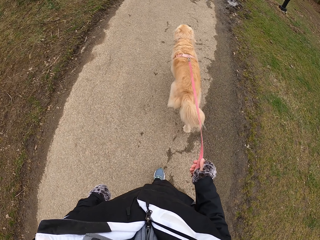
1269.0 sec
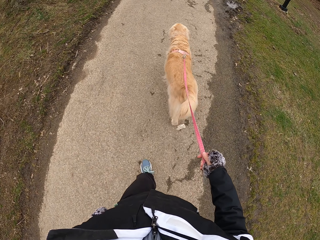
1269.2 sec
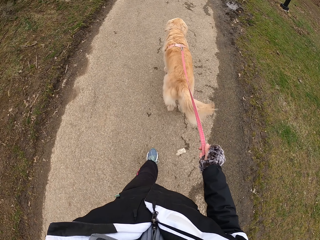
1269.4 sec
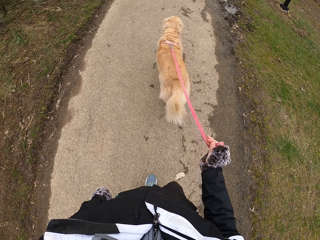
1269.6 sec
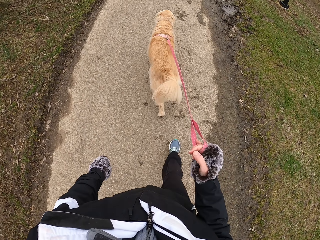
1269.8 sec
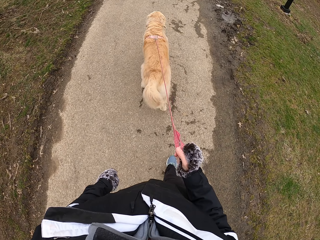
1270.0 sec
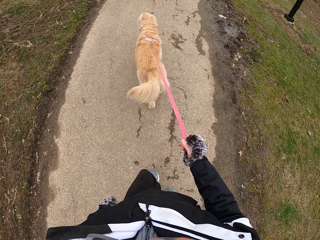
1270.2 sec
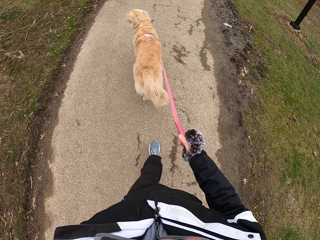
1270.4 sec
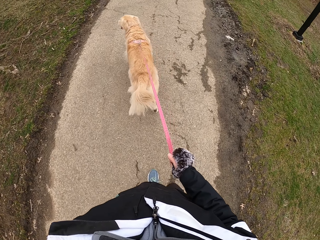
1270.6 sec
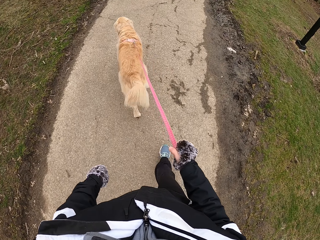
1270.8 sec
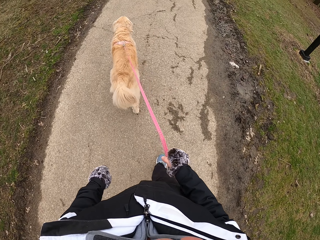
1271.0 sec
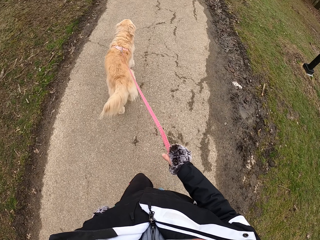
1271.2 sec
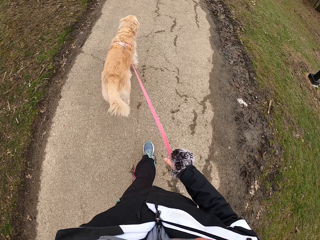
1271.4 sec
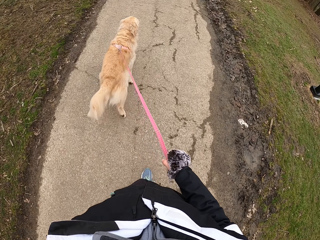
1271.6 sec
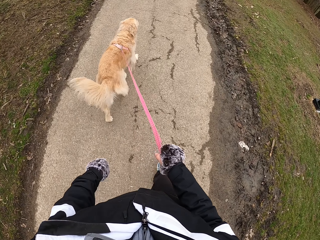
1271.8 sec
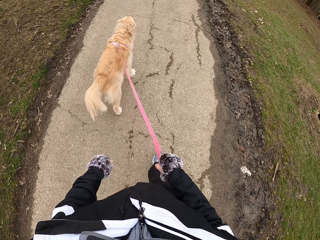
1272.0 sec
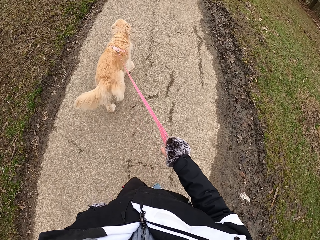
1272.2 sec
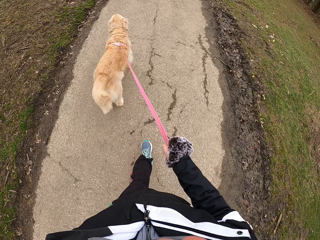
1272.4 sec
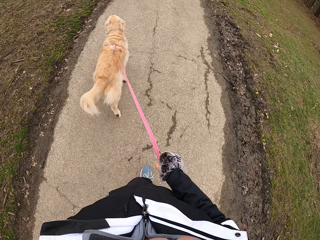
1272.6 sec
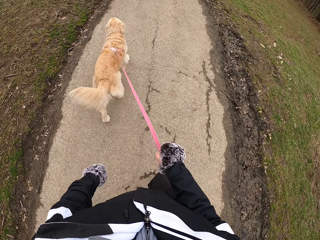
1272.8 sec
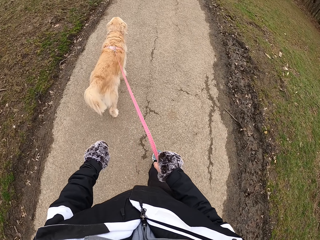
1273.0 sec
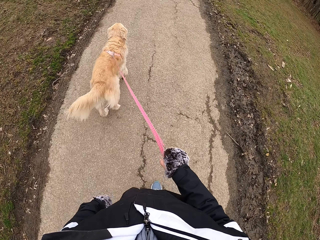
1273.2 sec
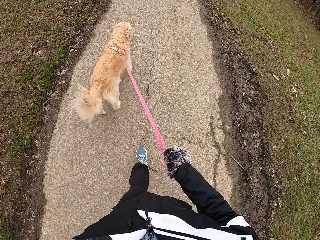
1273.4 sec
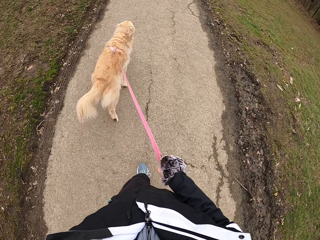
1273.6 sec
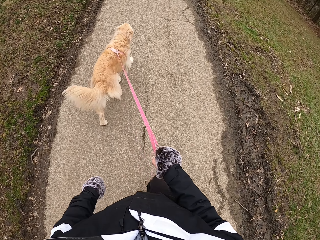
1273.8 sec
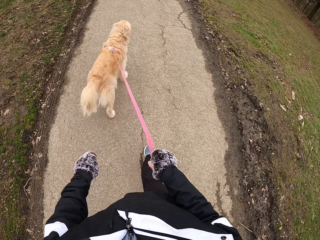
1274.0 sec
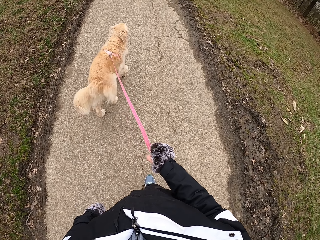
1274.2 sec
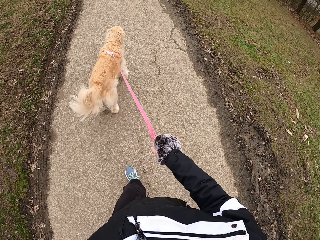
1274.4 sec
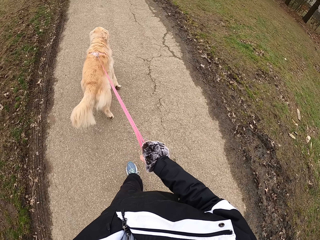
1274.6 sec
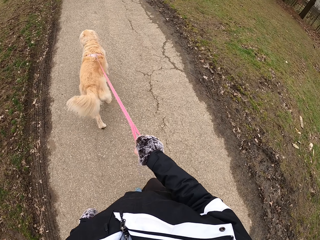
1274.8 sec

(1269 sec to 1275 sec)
The camera wearer unfolds the leash from the right hand.

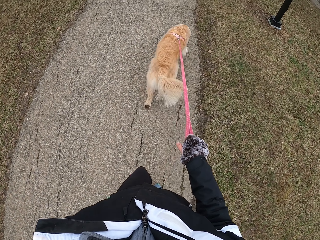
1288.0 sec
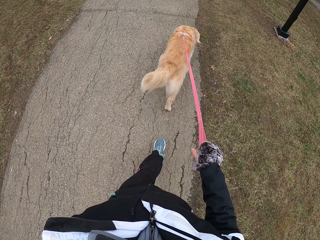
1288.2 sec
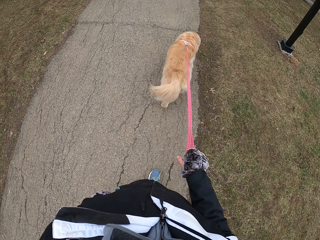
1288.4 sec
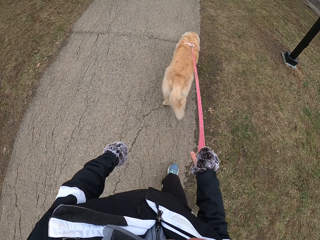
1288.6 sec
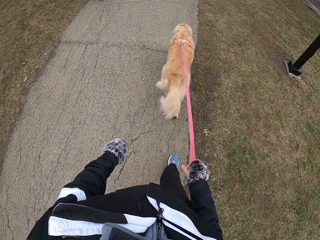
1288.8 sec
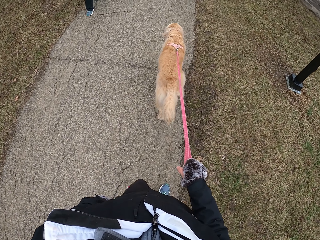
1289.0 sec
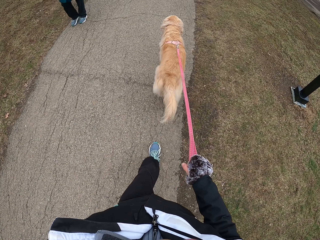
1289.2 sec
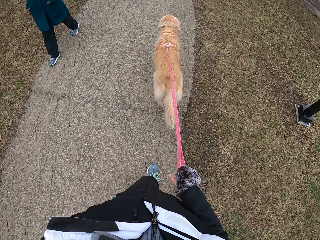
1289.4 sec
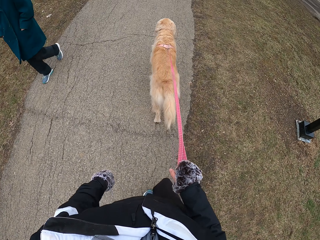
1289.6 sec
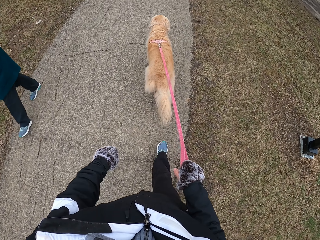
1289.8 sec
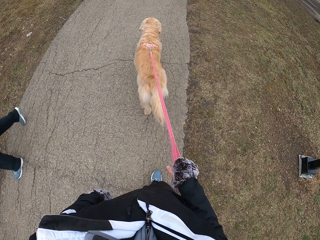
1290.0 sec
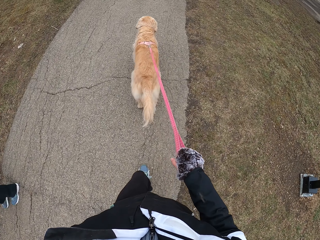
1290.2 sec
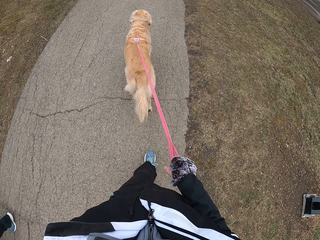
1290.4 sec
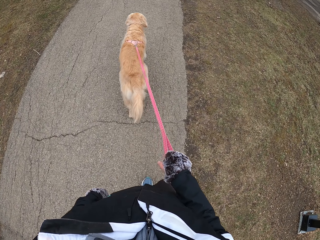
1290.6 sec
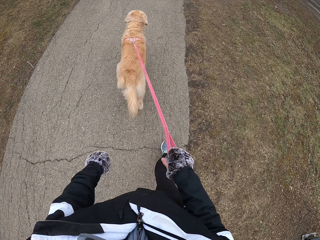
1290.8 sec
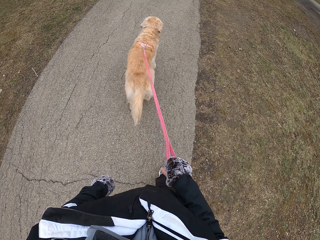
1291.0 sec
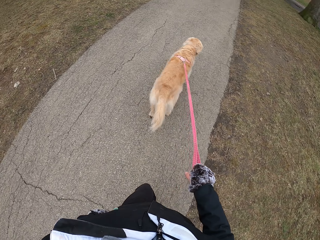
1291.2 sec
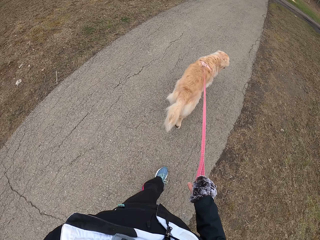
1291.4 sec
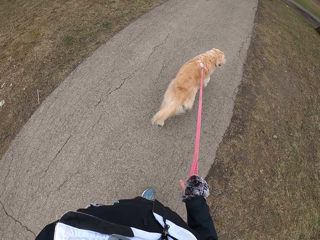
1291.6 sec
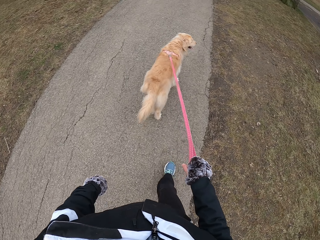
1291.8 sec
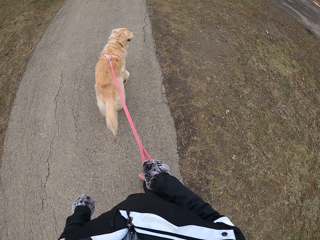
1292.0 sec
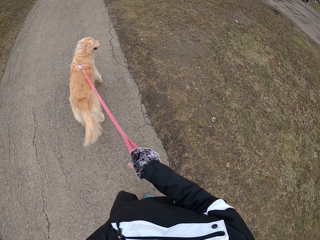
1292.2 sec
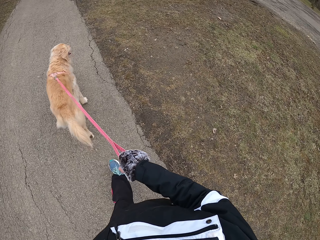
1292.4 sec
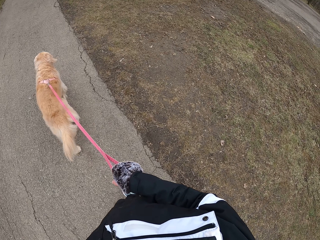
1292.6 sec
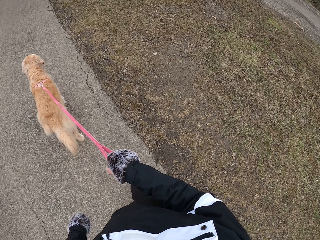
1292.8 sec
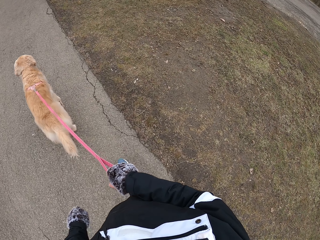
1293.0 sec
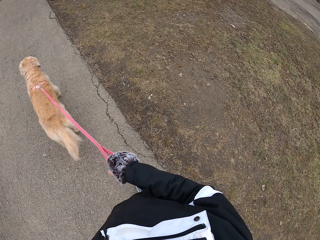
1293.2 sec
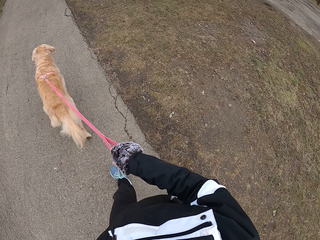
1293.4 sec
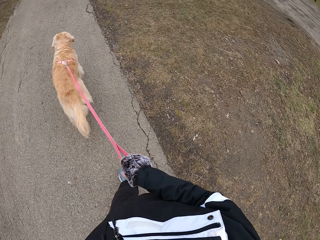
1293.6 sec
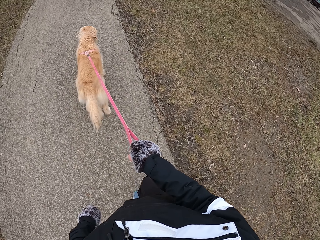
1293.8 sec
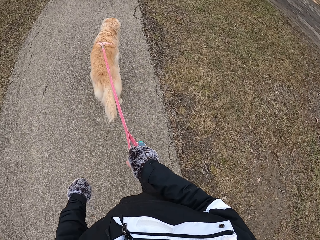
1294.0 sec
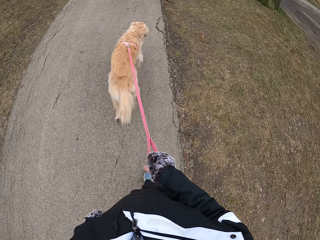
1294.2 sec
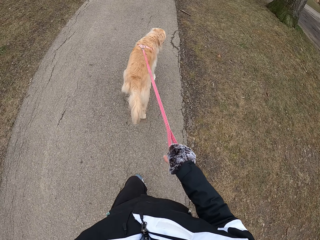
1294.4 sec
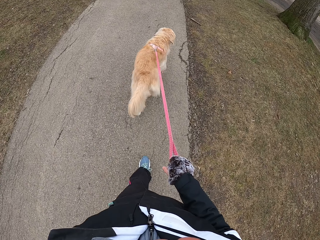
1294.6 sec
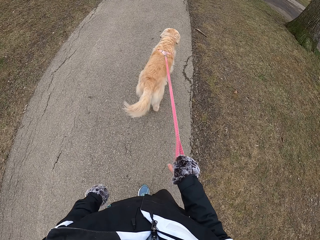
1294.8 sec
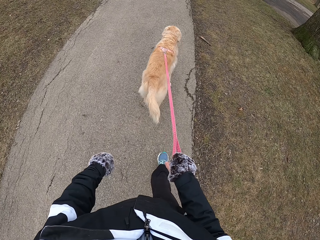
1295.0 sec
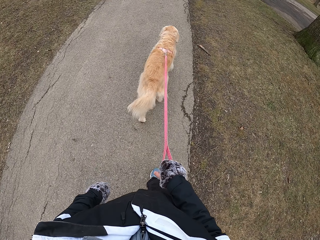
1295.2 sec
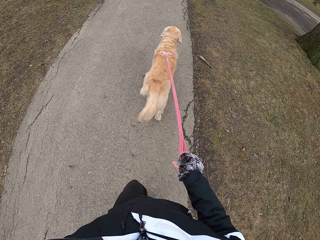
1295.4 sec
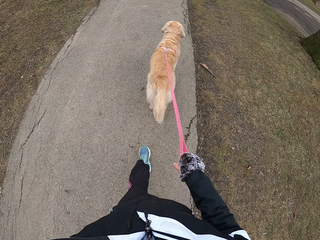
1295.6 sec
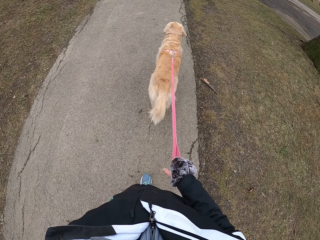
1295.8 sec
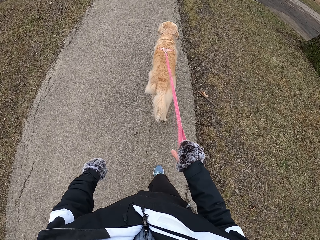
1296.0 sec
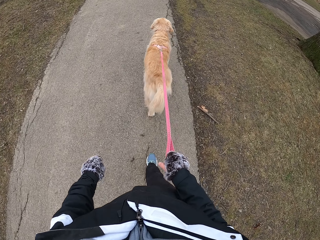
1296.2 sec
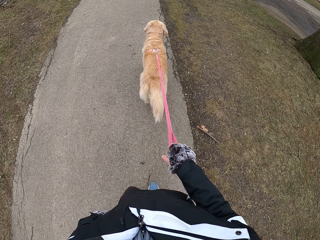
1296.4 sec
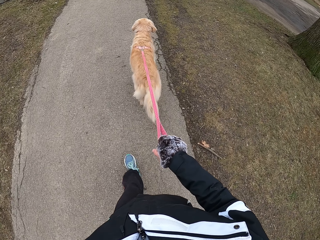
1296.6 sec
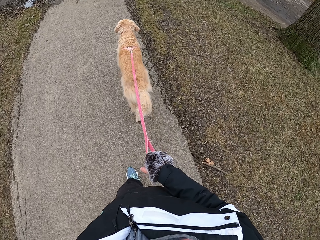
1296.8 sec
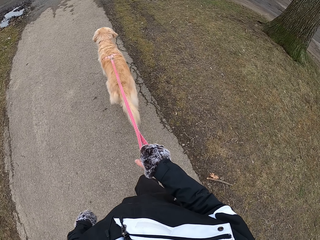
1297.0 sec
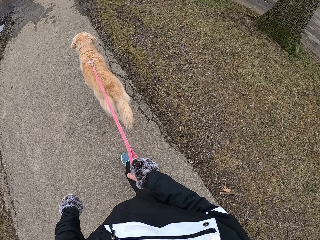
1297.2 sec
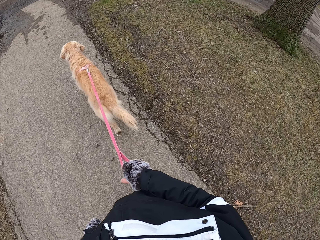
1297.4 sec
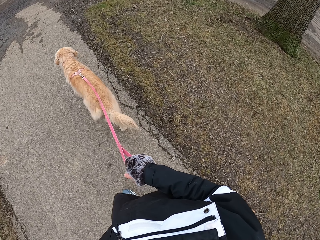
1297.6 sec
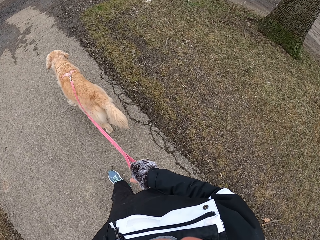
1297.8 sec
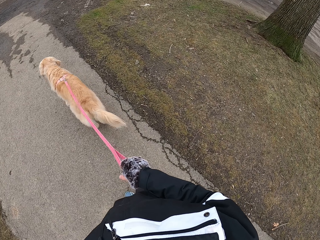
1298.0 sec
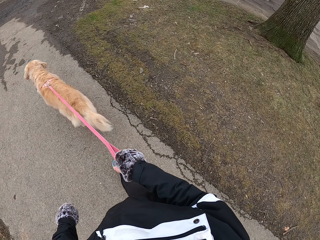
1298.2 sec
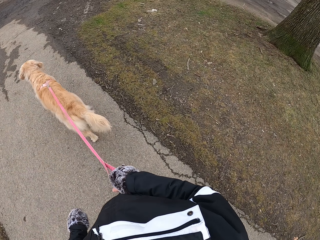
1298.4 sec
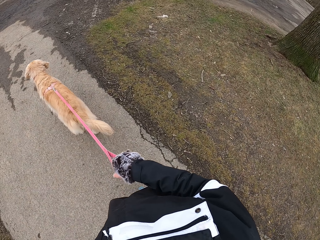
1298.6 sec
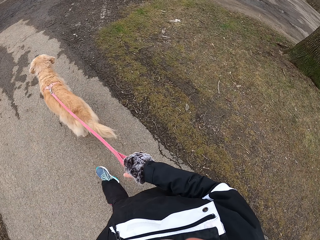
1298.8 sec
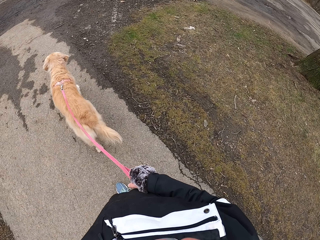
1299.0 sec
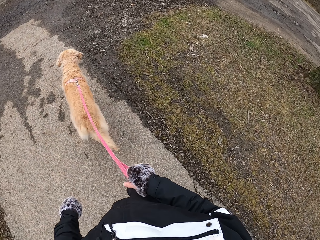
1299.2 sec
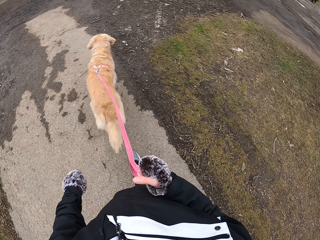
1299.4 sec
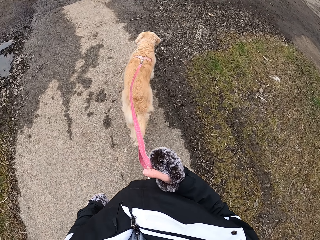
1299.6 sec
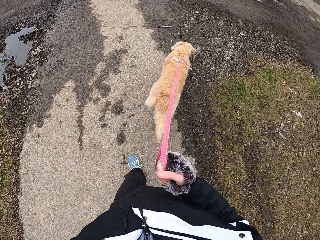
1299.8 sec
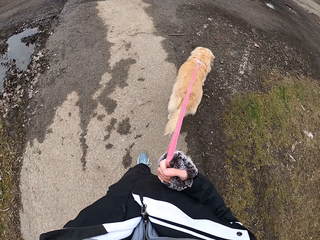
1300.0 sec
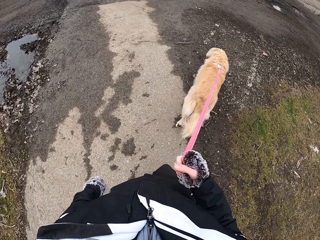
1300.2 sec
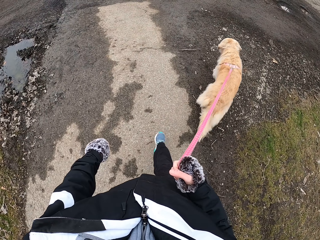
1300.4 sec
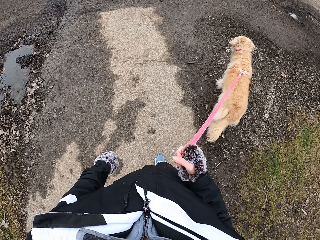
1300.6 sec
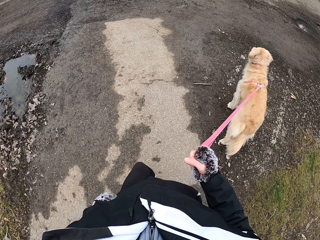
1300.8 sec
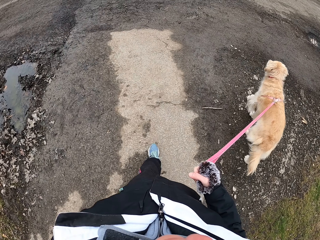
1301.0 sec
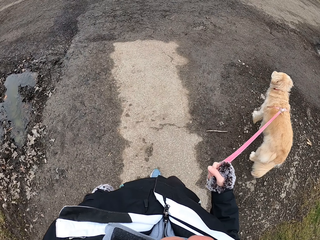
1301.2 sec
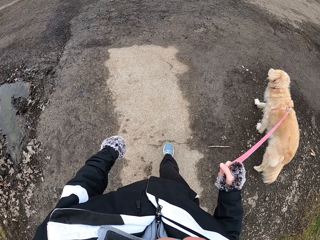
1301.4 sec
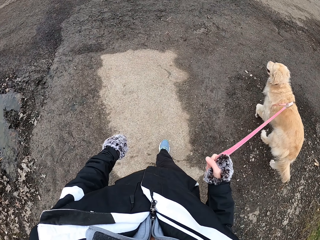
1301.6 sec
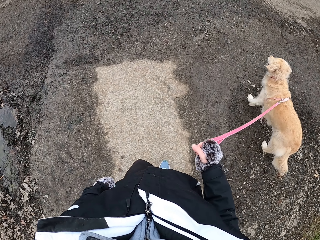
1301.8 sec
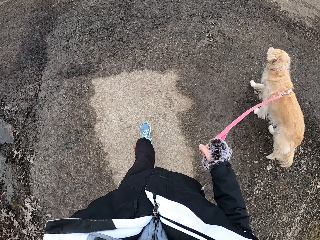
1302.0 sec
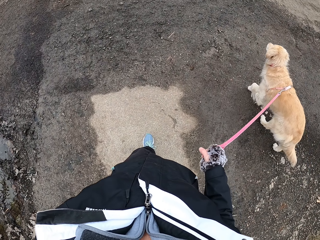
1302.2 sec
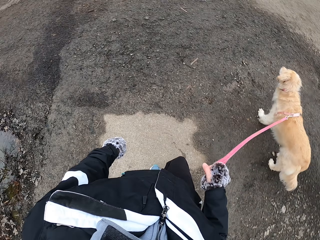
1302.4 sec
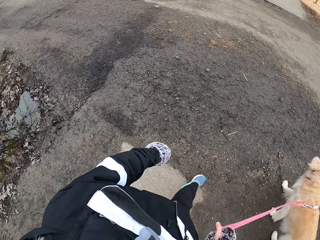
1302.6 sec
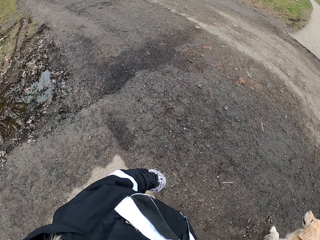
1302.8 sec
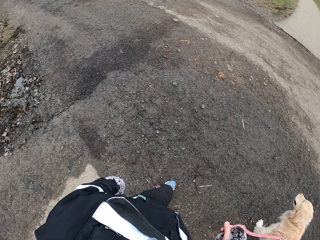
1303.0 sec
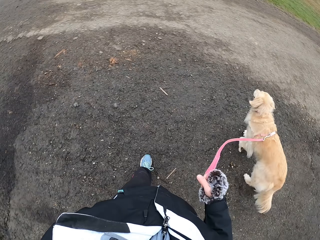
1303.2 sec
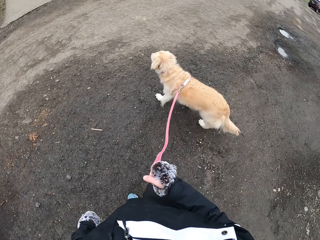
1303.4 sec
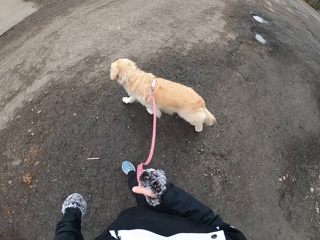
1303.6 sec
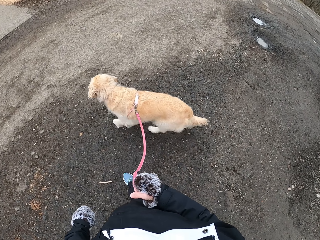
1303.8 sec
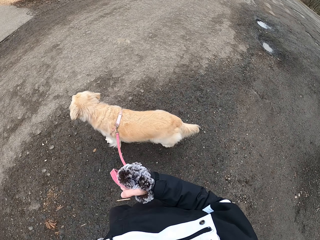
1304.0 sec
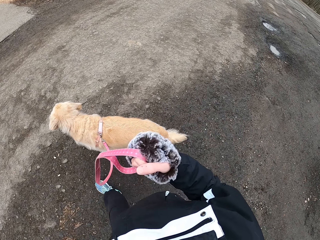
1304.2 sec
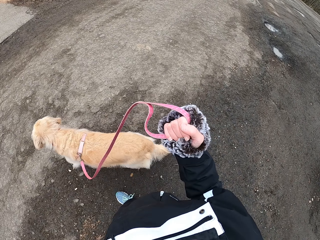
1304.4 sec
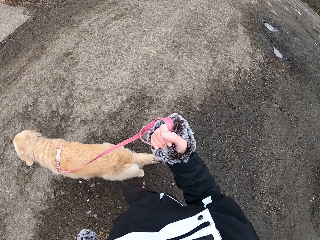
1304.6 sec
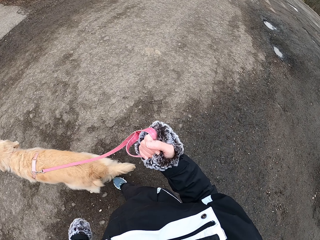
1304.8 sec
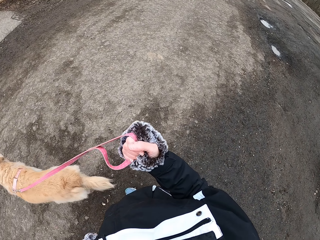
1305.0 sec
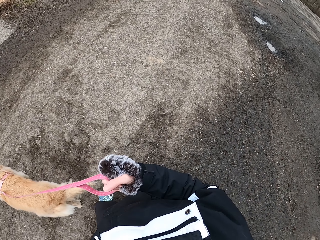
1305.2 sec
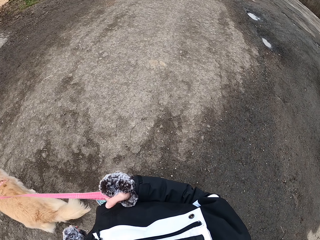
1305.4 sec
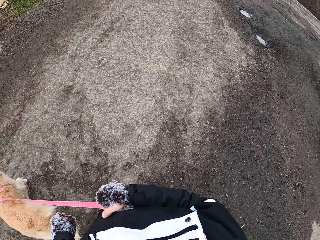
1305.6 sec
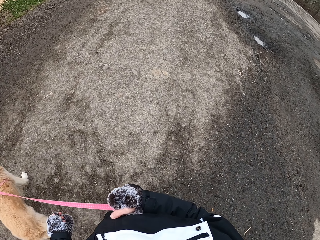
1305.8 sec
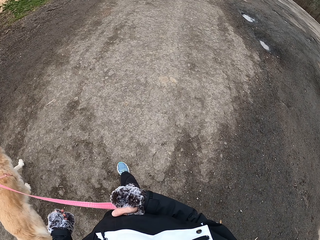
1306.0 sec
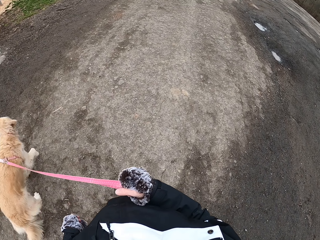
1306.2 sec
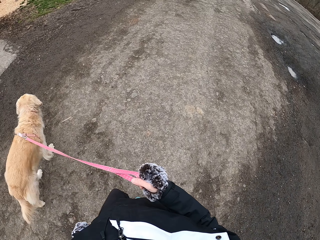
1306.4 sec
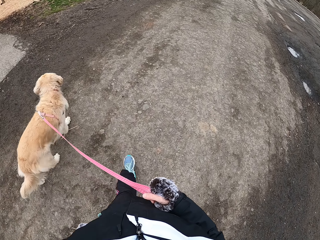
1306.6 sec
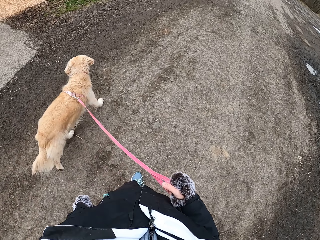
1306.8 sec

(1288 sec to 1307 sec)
The camera wearer passes a person. They look around. They look around again. They lift the leash.
